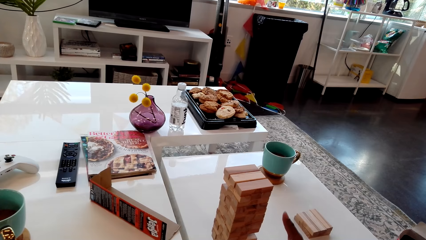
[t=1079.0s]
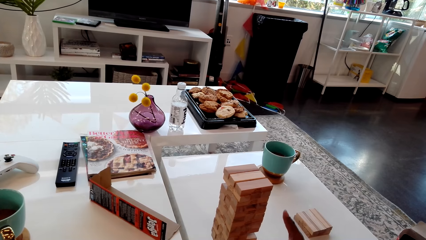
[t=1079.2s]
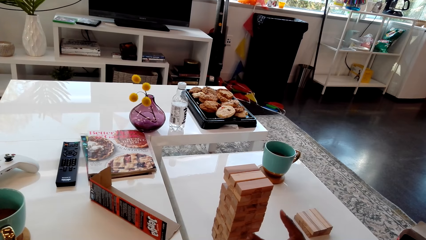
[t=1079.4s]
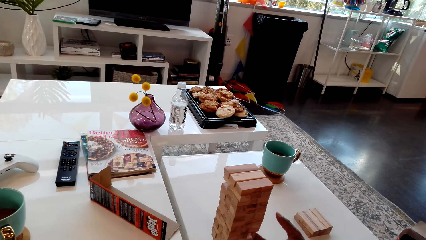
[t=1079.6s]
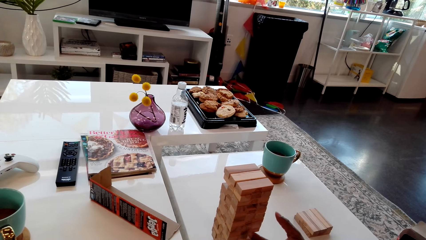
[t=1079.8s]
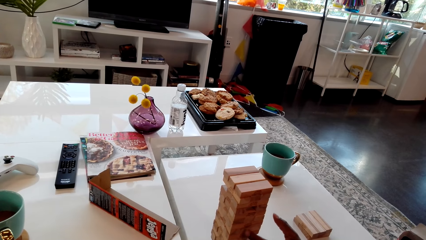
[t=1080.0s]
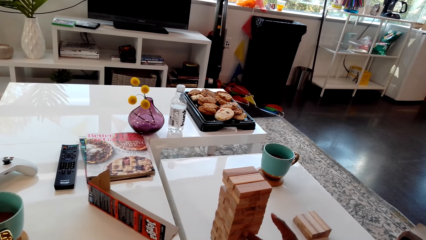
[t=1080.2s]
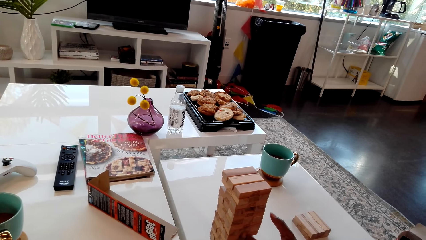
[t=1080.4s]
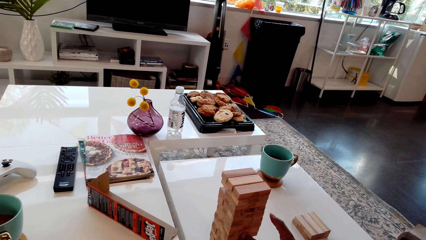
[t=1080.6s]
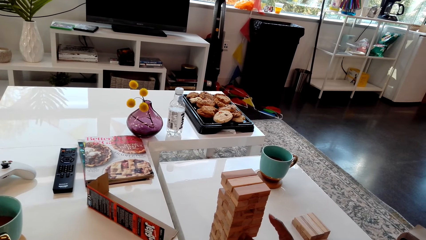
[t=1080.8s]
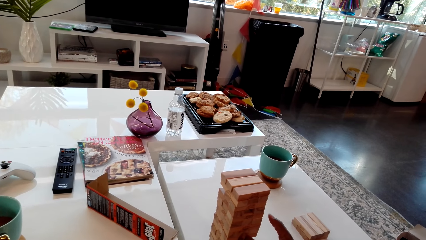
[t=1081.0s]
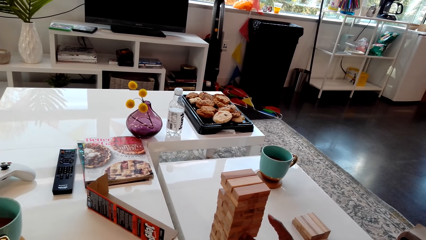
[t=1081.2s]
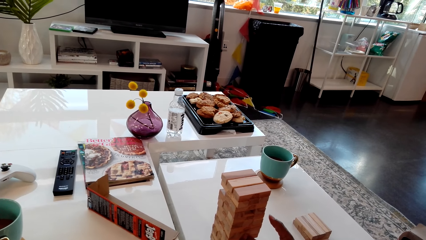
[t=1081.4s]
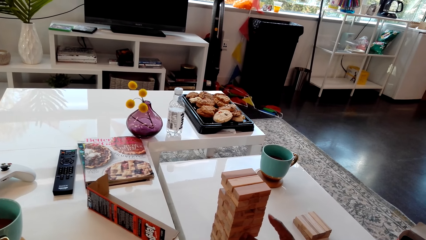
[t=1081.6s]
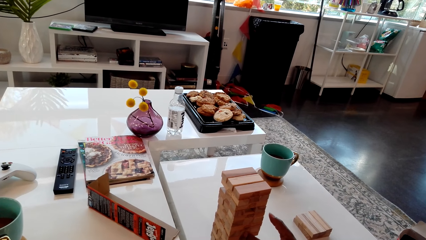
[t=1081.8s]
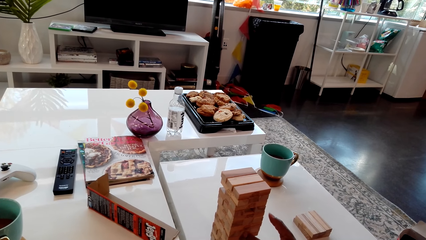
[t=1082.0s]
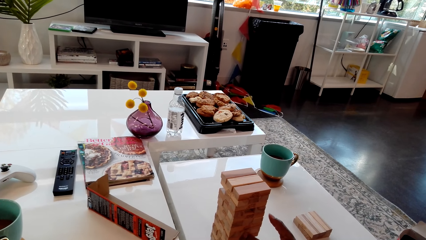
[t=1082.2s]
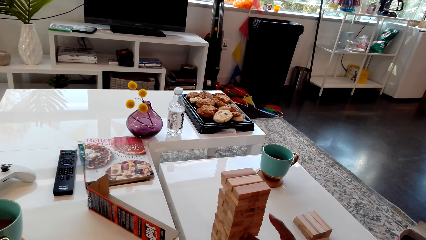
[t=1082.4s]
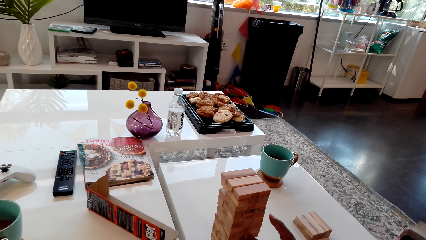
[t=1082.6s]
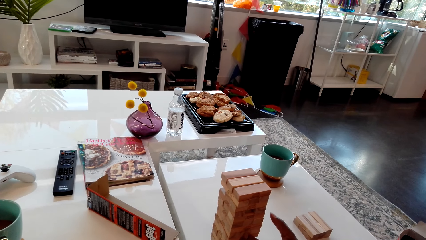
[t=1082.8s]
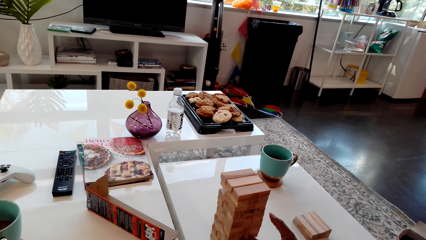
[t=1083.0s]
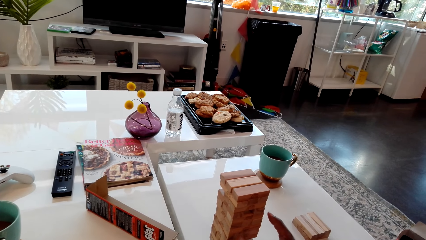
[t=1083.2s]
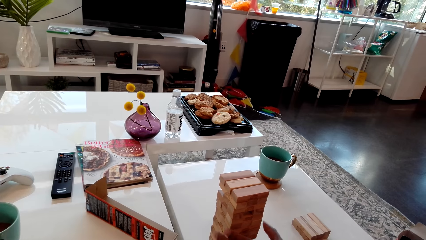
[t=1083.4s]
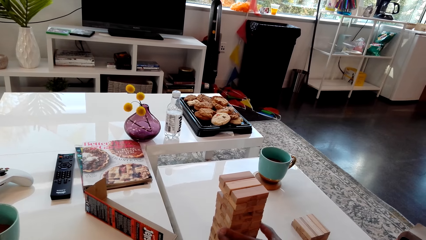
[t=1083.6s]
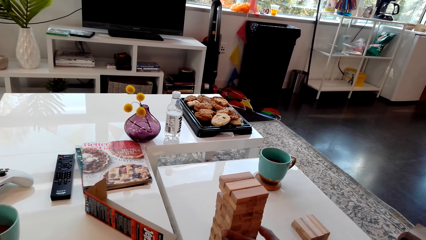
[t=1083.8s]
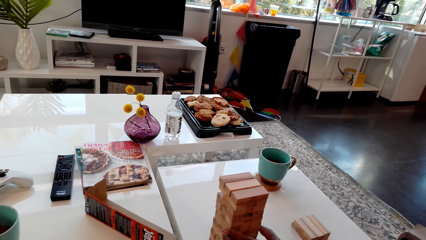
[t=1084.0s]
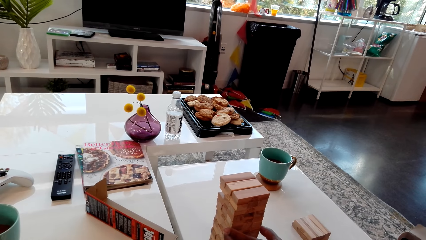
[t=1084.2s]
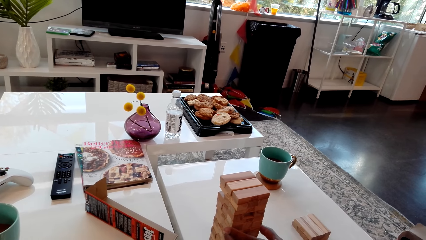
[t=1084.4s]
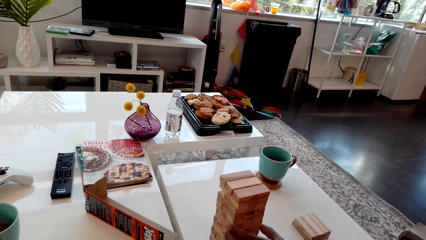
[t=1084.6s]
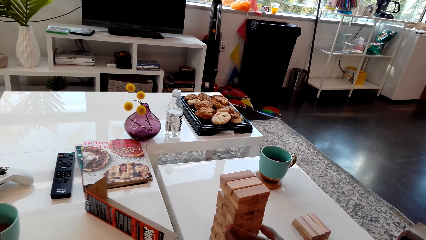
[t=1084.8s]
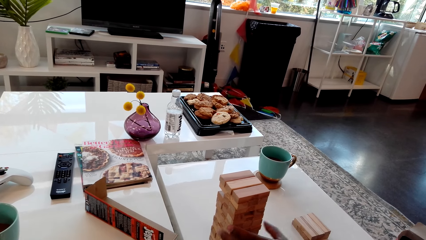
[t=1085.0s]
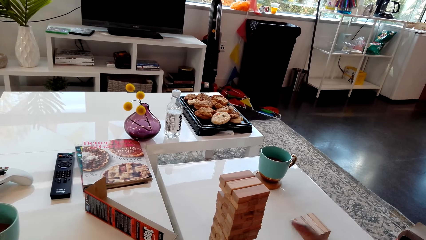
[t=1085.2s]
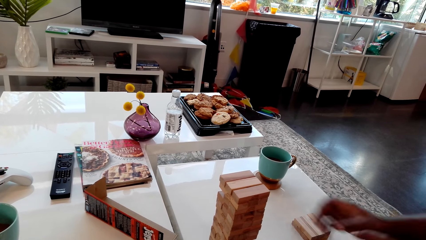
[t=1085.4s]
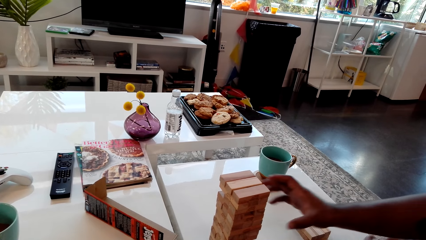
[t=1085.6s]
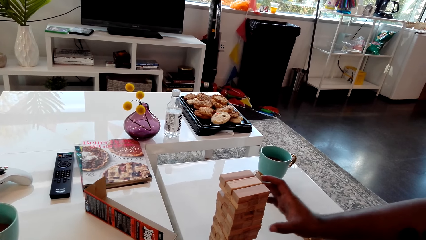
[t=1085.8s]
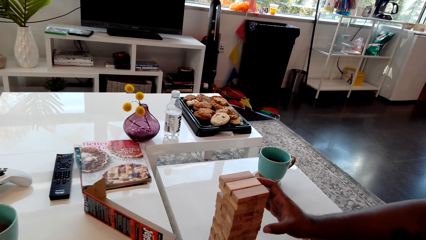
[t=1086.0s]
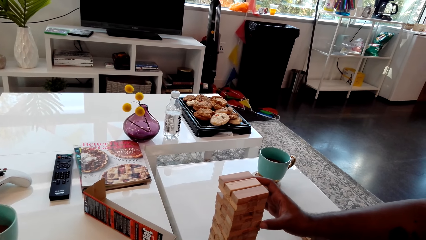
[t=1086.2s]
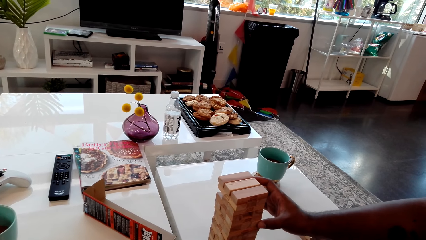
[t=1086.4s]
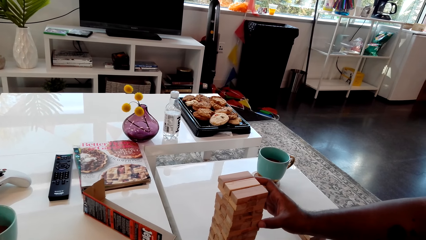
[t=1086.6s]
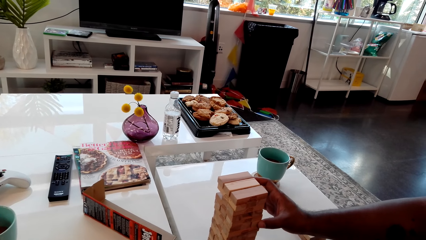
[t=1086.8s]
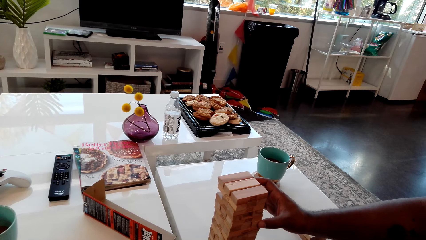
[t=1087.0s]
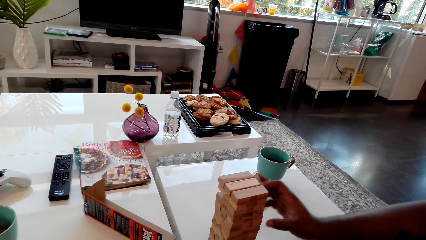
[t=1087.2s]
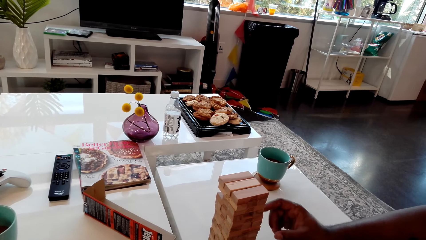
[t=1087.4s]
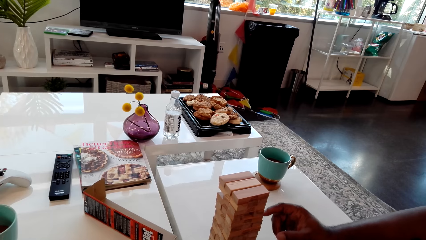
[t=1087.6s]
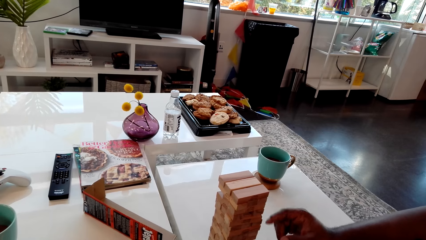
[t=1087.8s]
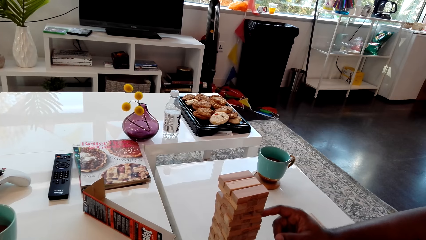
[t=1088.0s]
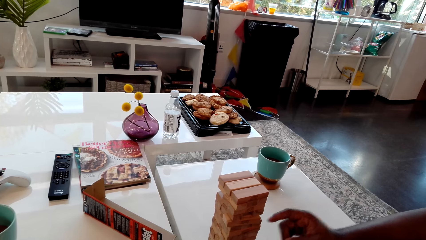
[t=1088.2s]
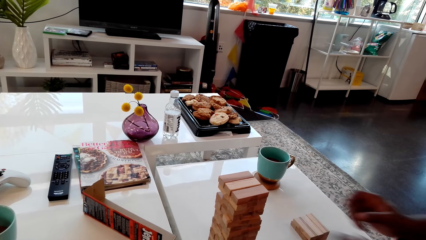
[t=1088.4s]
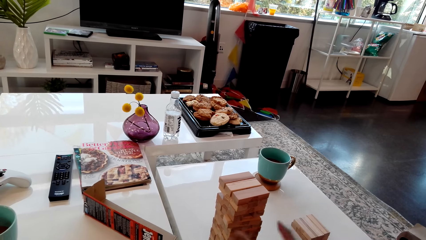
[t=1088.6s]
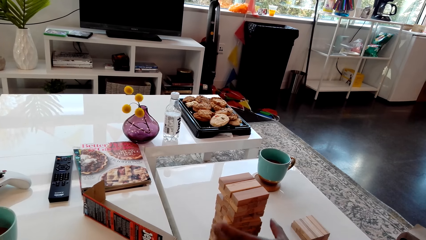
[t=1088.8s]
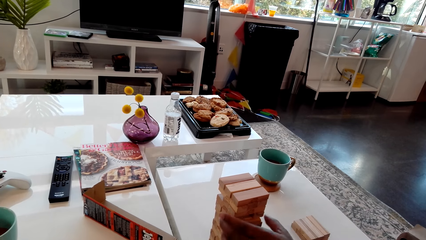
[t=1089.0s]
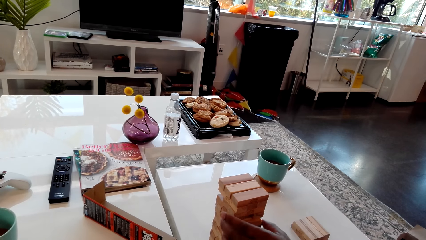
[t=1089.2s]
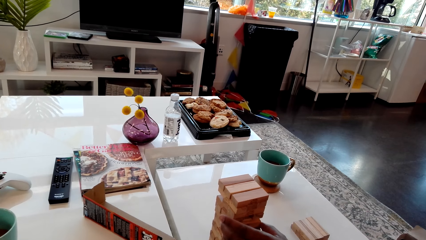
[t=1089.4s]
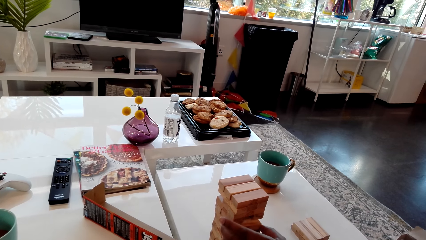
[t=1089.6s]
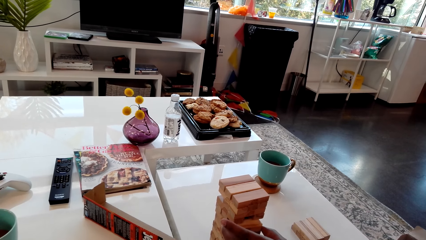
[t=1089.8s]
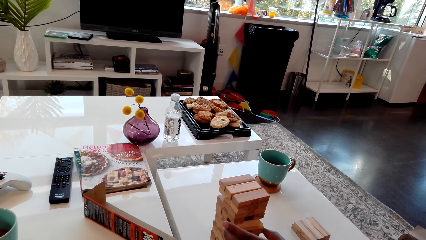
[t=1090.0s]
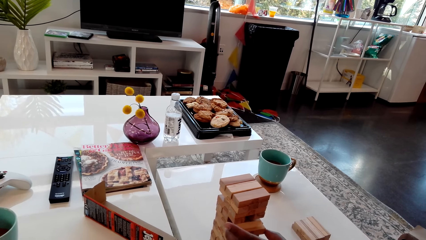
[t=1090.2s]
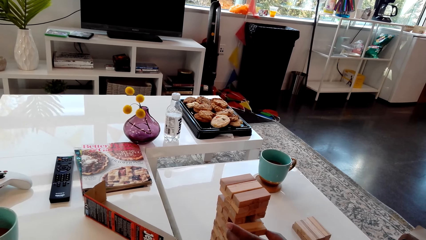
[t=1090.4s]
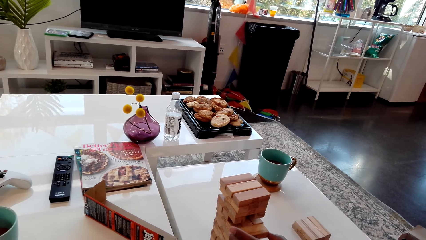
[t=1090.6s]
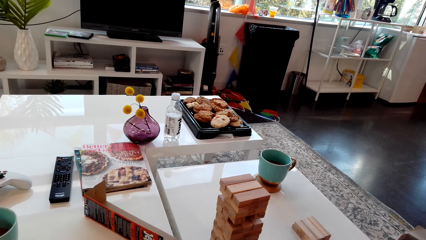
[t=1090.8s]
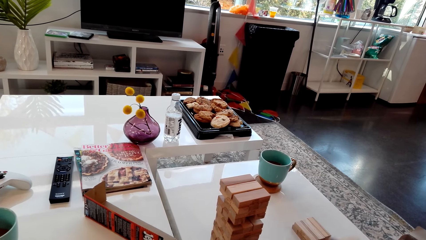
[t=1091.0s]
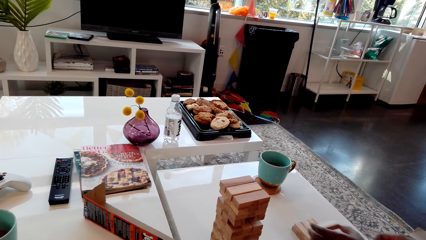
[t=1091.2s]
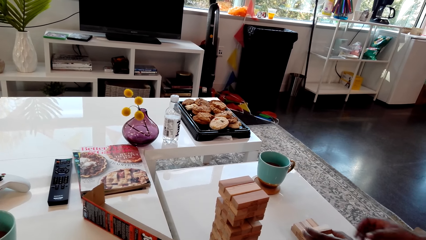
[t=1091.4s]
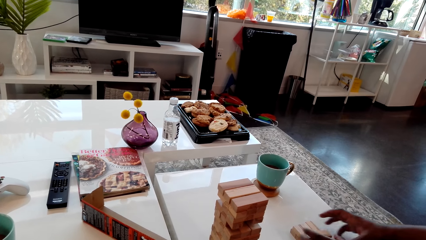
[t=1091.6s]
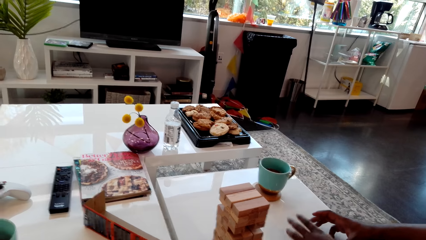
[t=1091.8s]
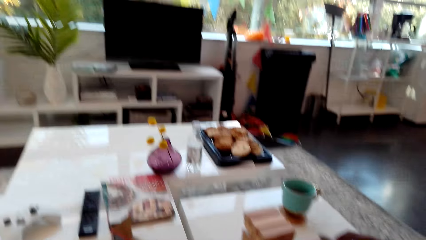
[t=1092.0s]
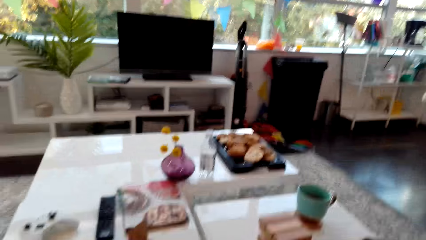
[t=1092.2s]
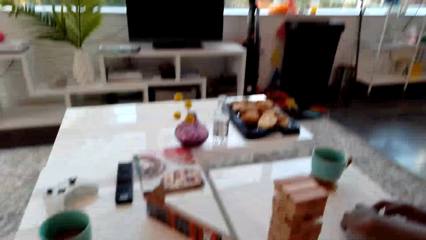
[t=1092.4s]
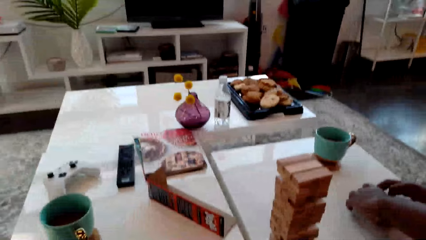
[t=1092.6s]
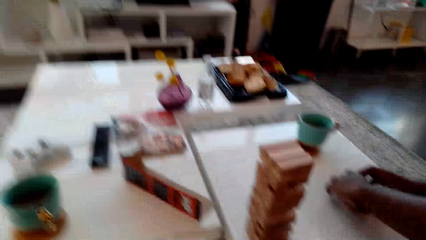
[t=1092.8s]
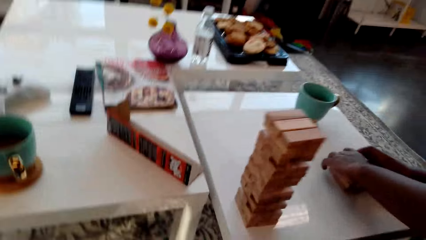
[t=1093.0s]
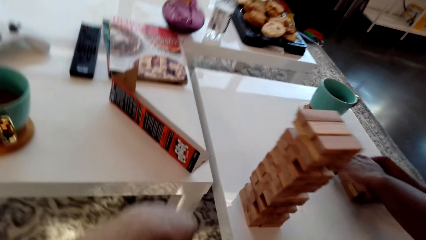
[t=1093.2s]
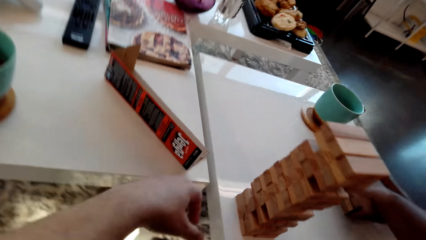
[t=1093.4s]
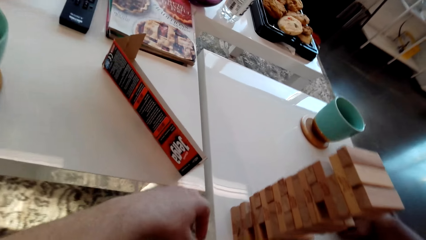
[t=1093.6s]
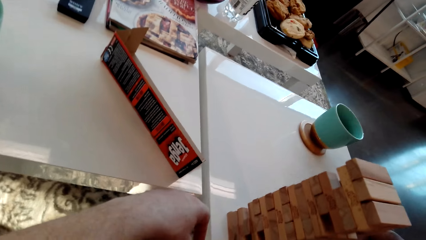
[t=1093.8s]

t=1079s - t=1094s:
A man points at a piece of wood from the stack. He removes a piece of wood from the stack of blocks of wood. He holds the giant tumbling block or piece of wood with his hands. He puts the piece of wood aside on the table.
